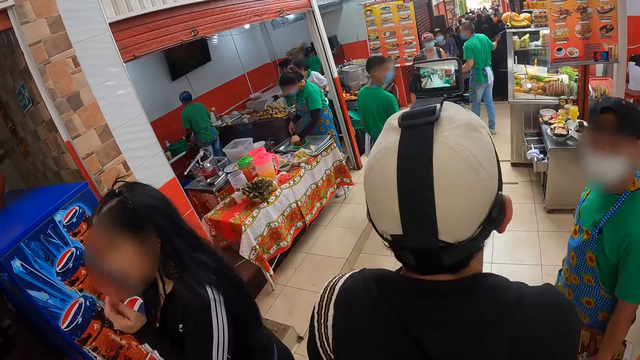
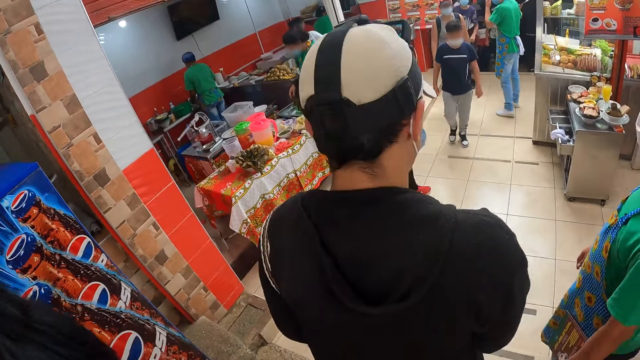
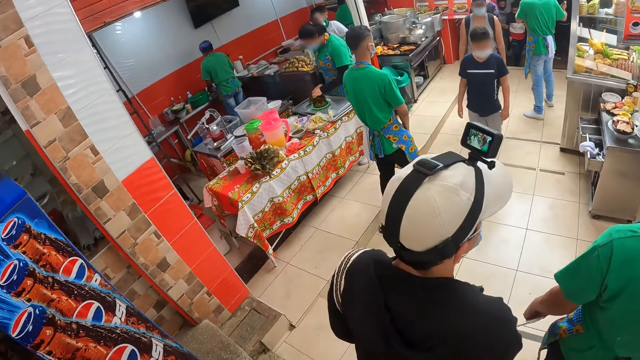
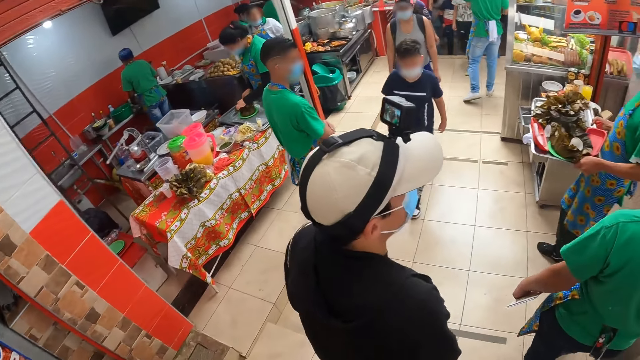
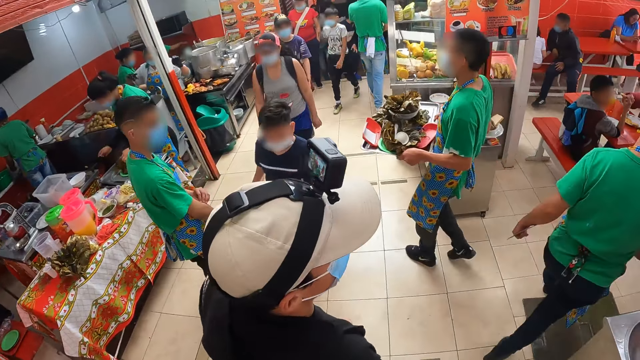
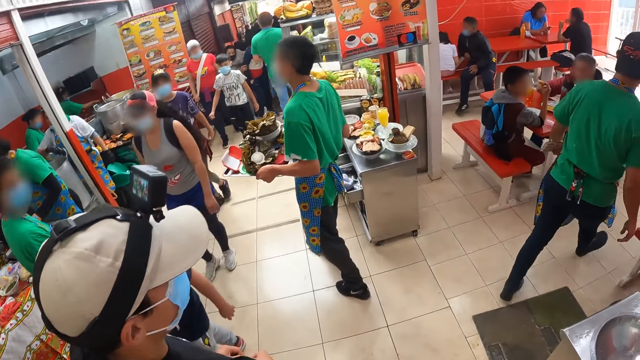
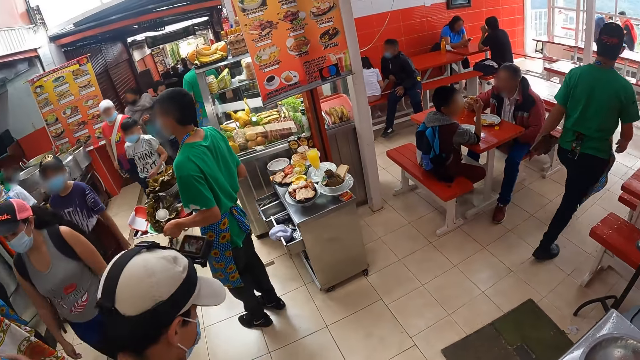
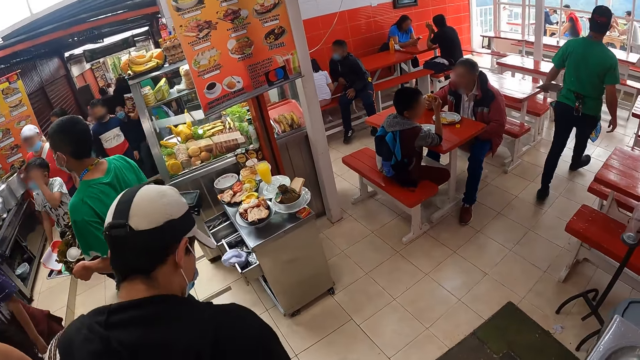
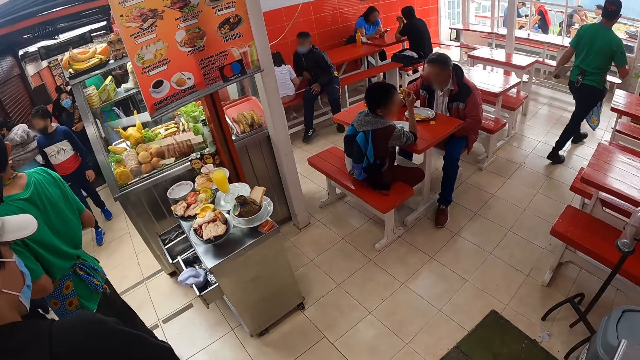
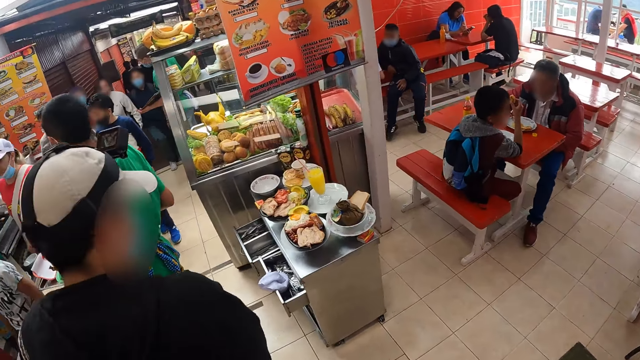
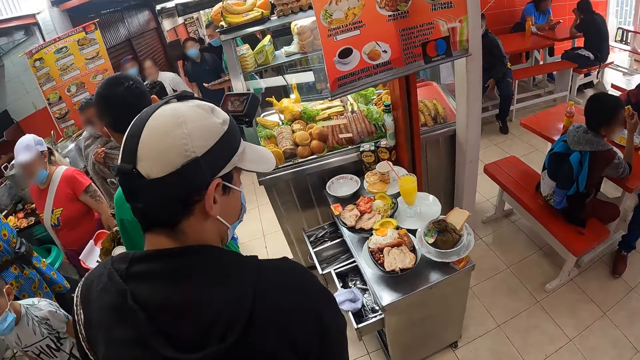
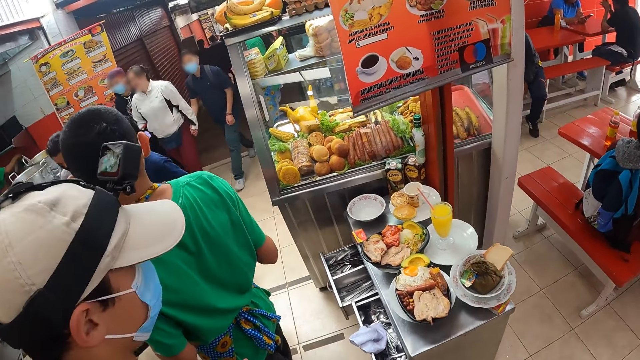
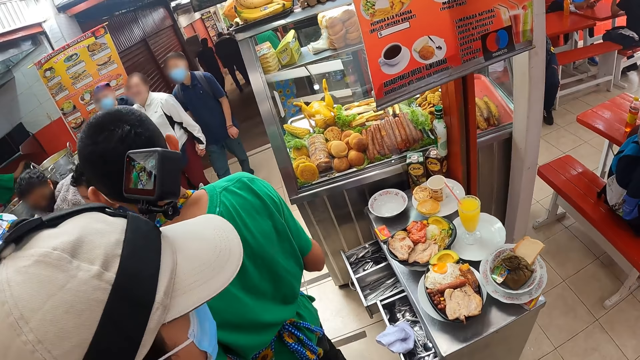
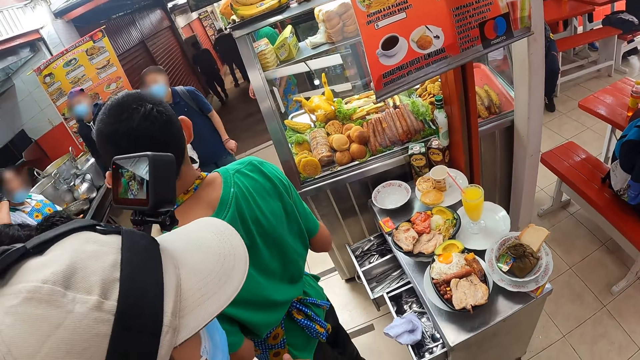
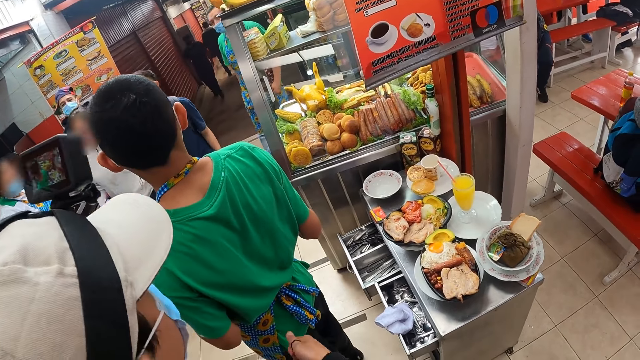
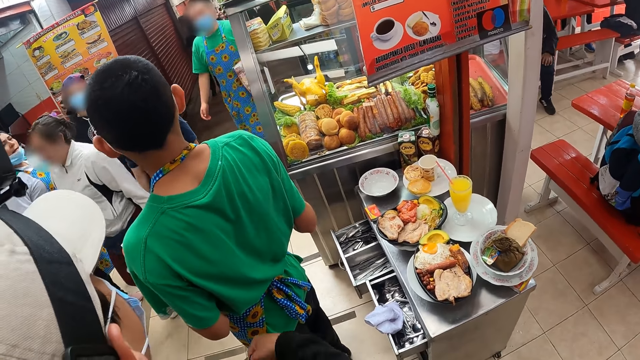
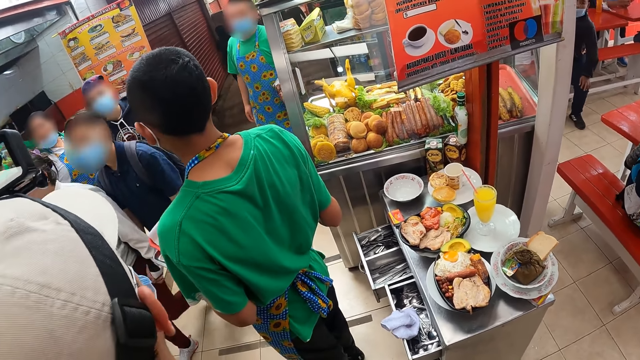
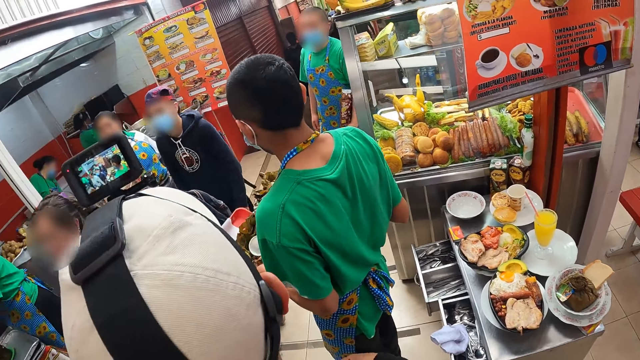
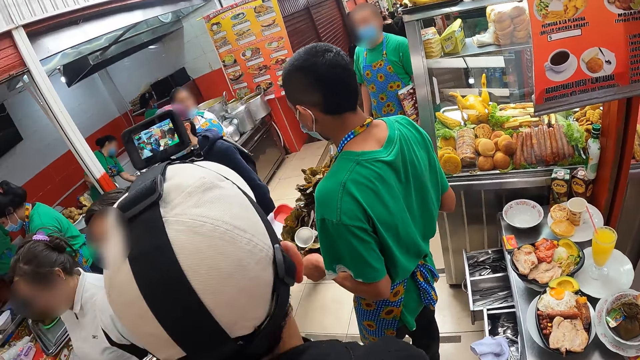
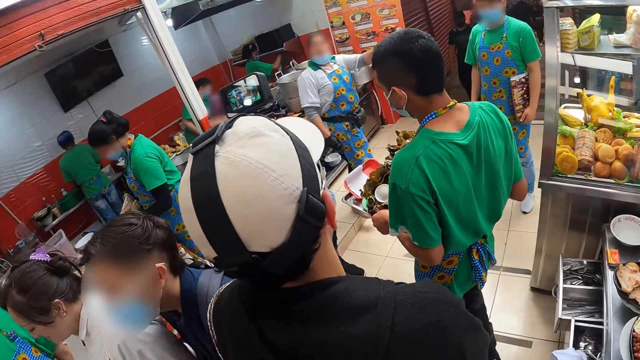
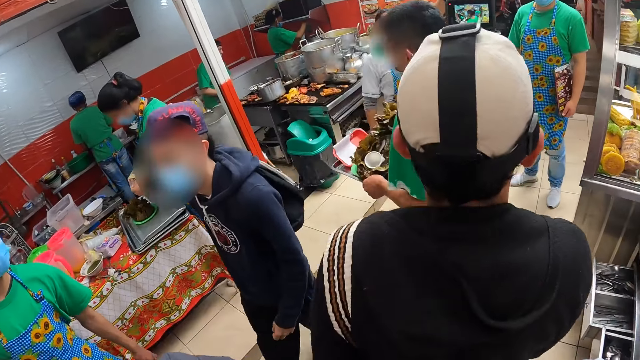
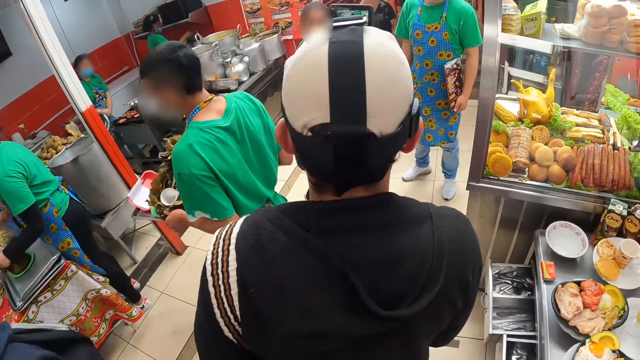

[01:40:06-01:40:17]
The camera wearer stands beside a man.

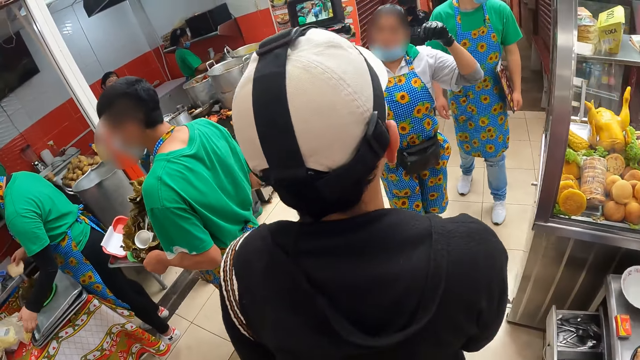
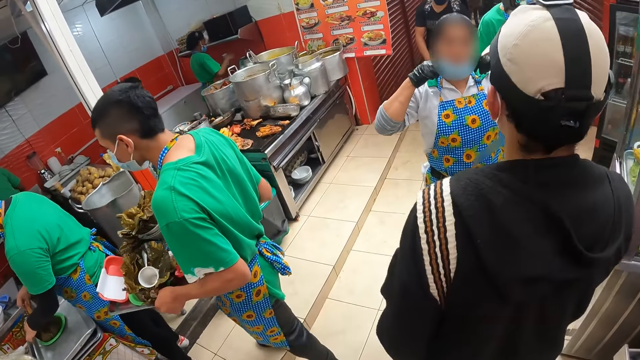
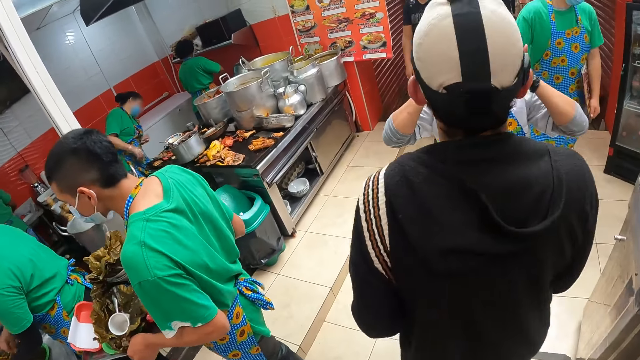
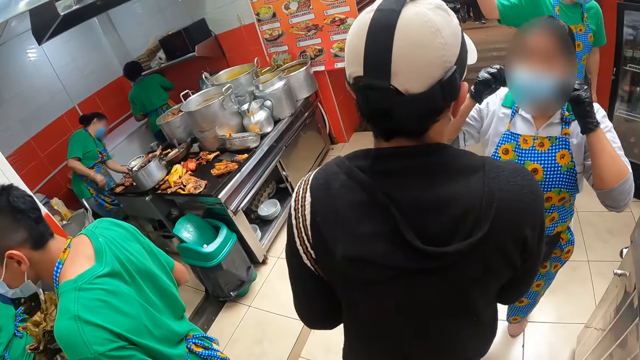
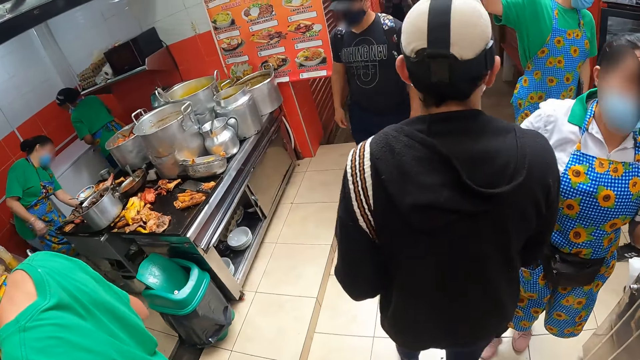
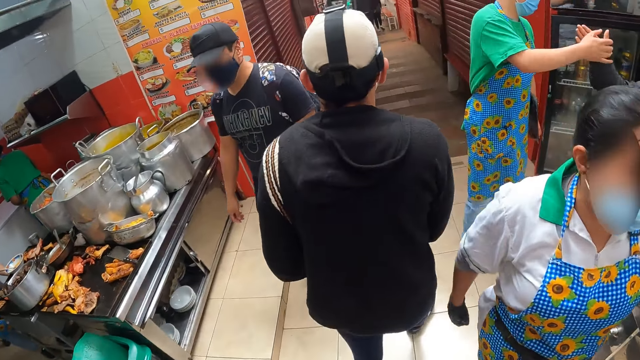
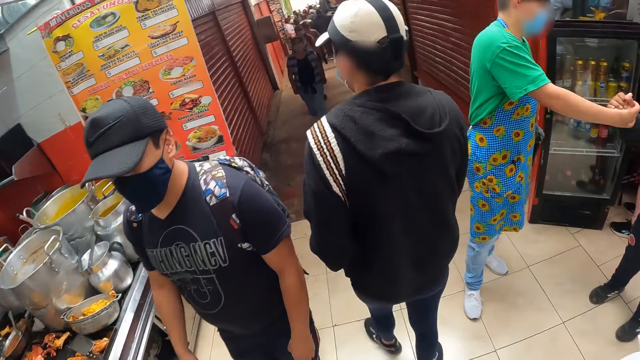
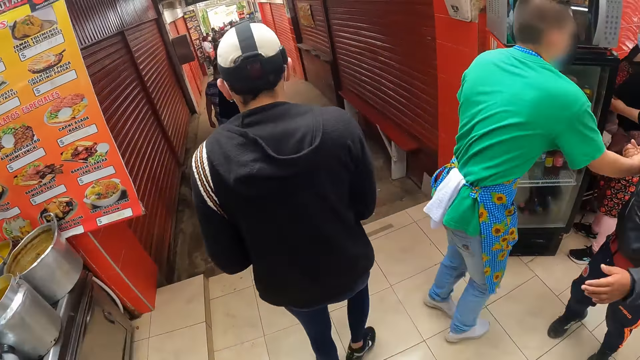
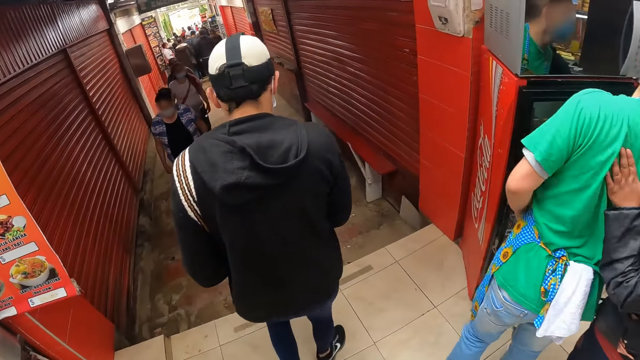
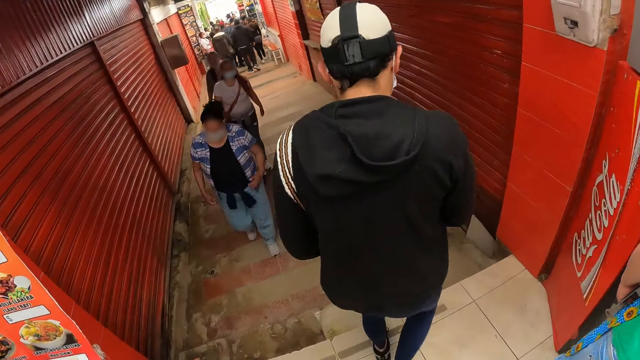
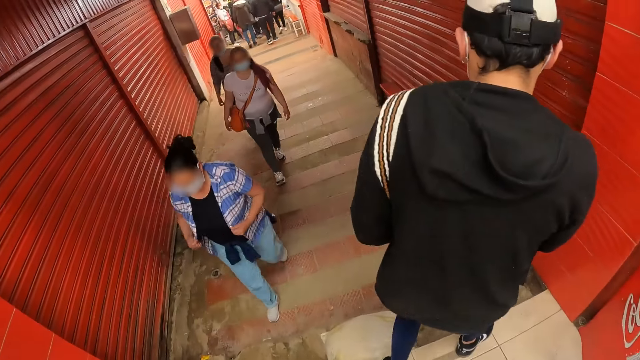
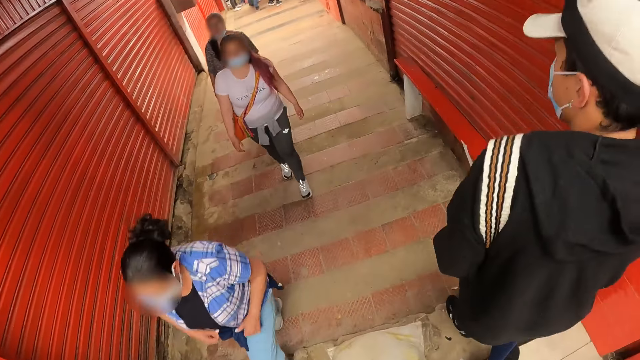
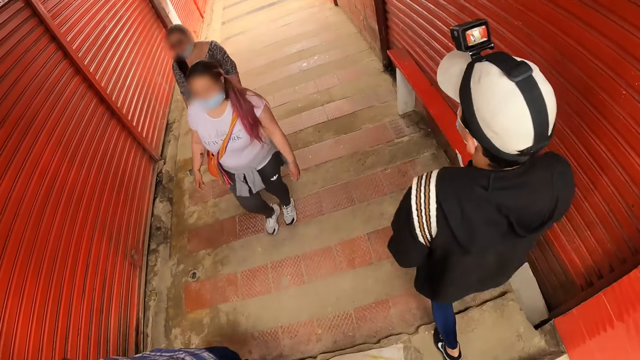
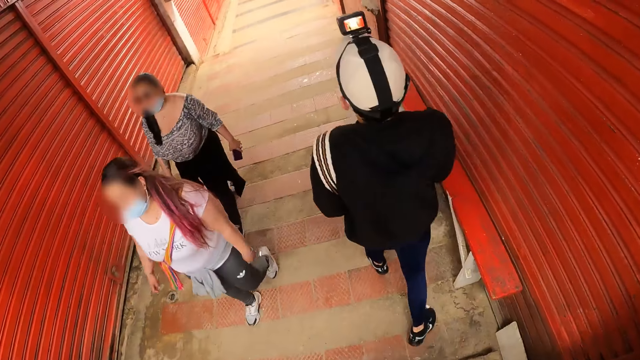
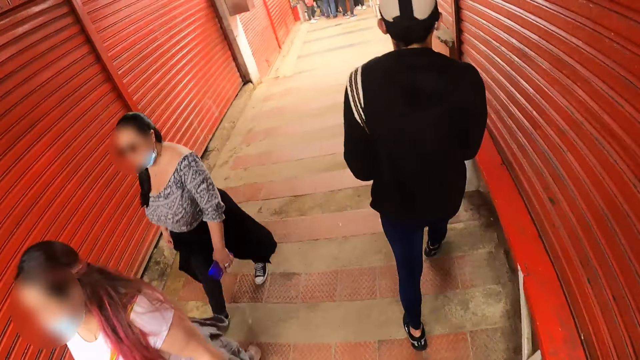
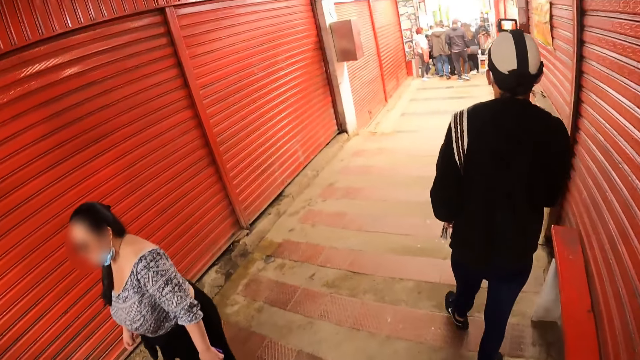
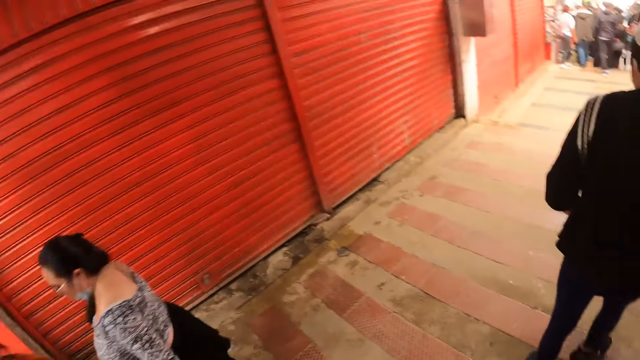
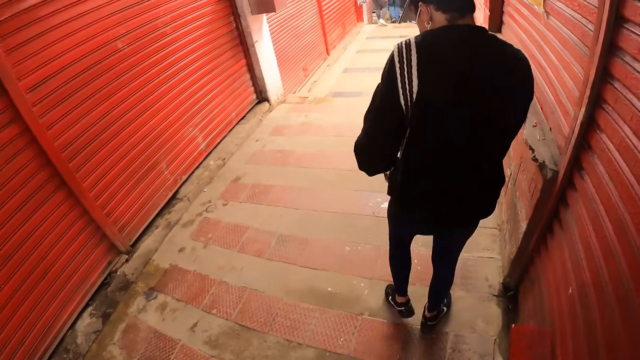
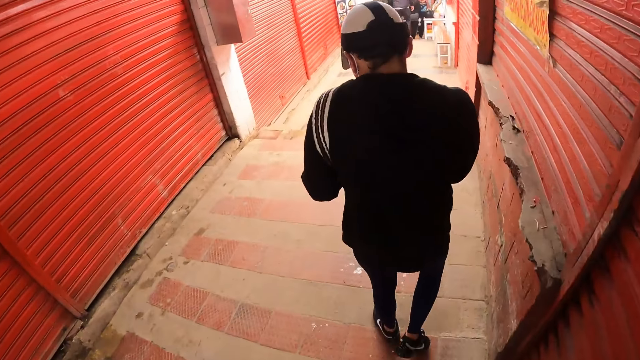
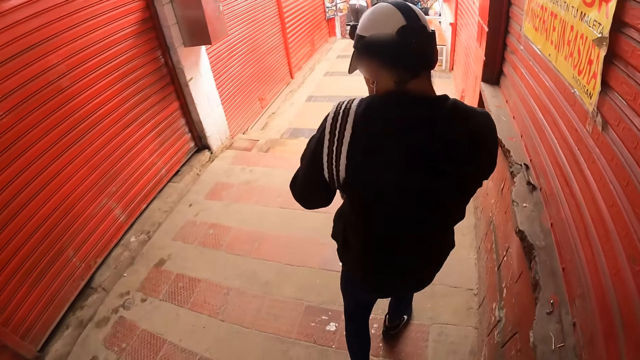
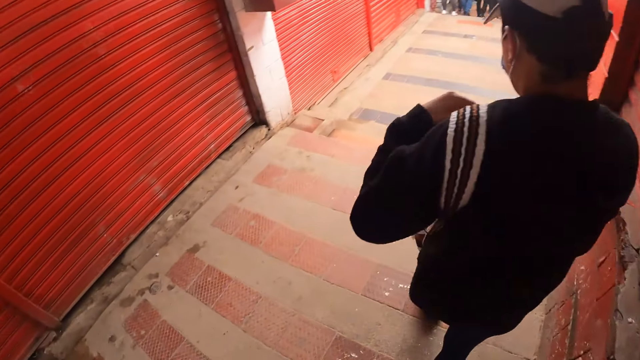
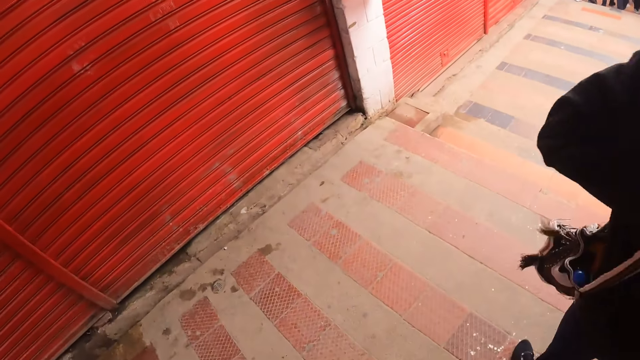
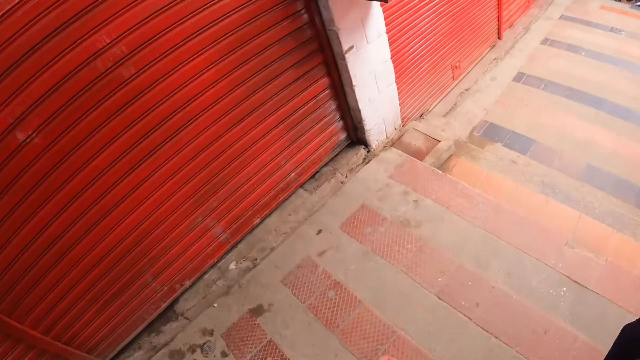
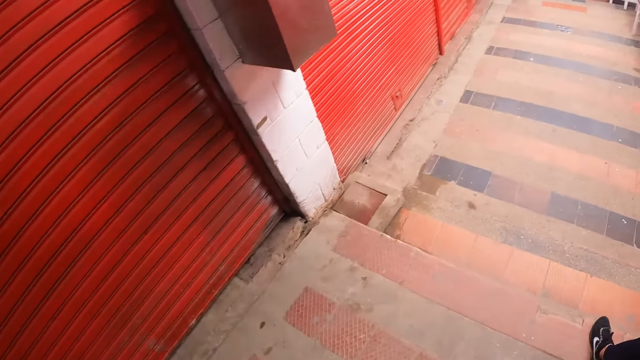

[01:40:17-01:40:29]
A man walks in front of the camera wearer. The camera wearer walks on the pathway.
